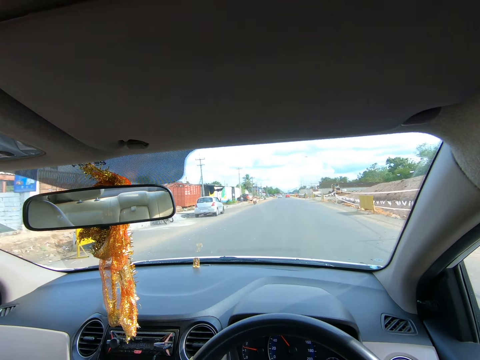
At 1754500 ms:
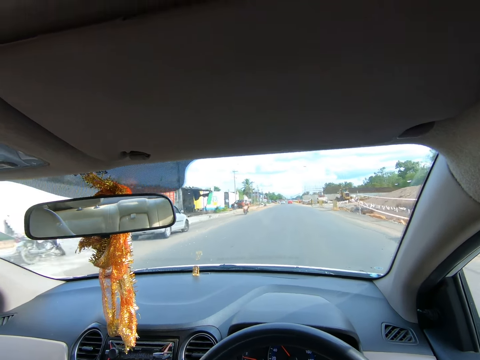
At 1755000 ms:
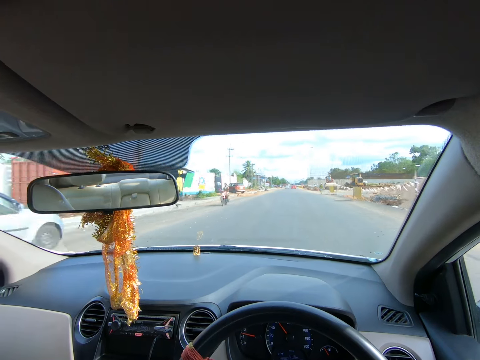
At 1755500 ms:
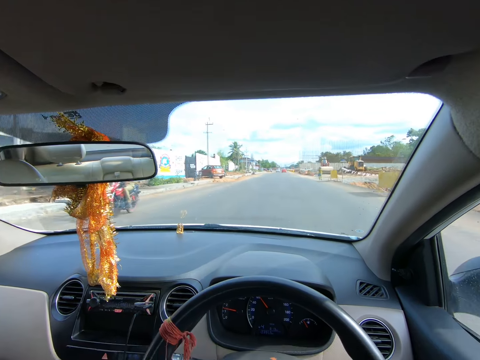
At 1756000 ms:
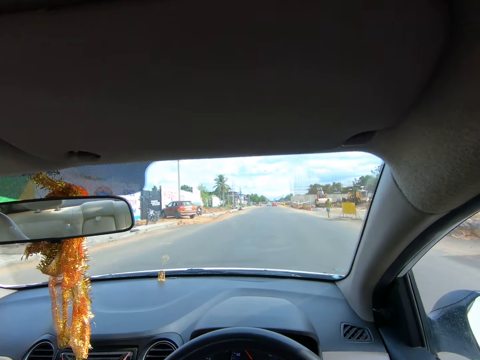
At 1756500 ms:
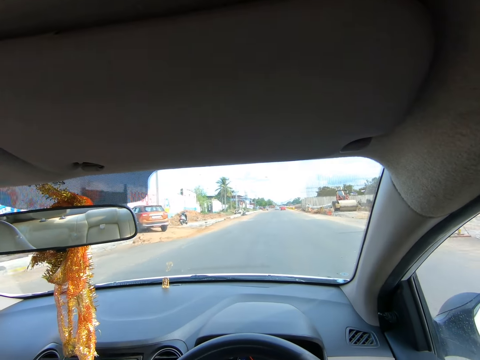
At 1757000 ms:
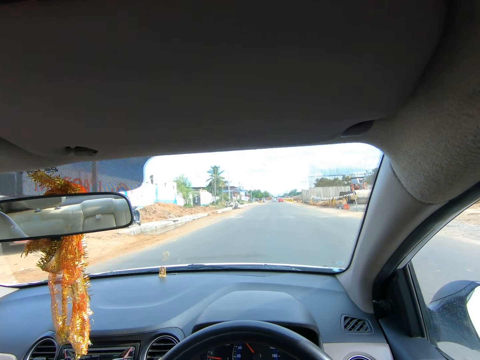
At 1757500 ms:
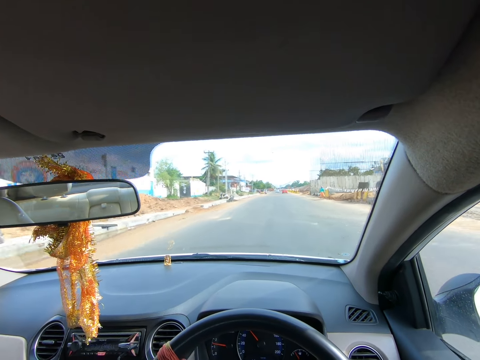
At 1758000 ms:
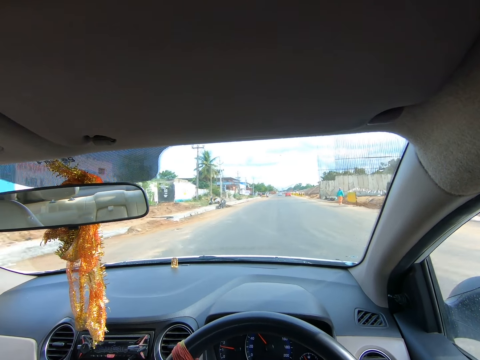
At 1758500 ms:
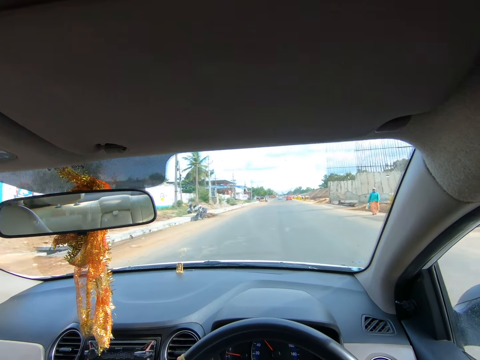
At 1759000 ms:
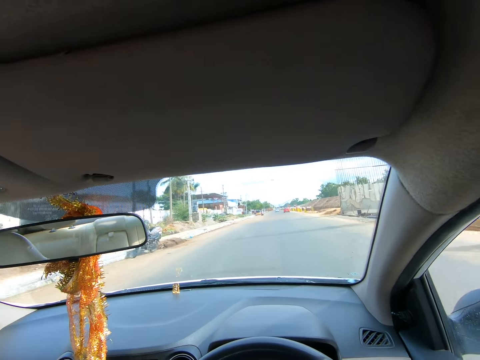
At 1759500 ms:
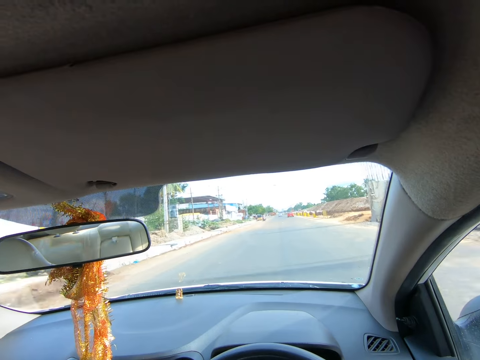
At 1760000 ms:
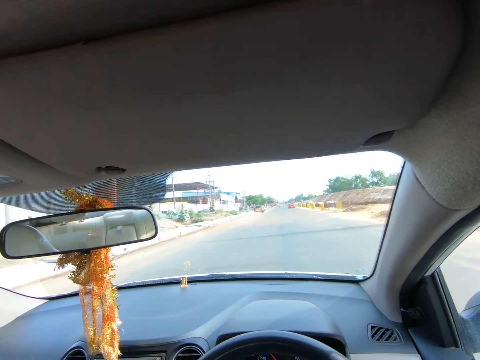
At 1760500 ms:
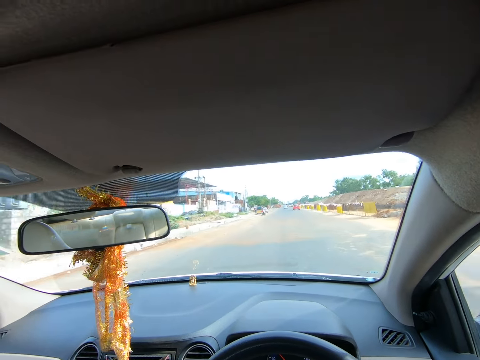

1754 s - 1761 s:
A man rides a motorcycle past the camera wearer.

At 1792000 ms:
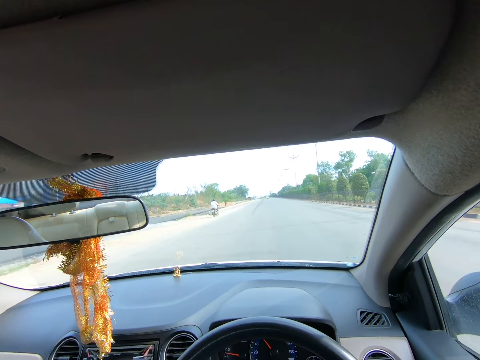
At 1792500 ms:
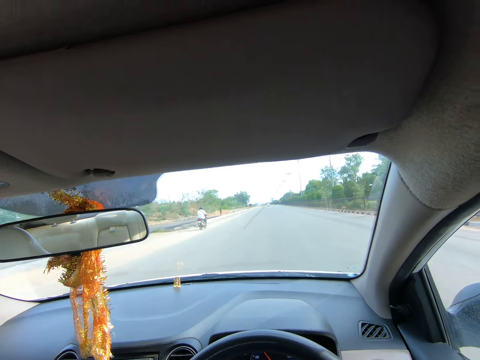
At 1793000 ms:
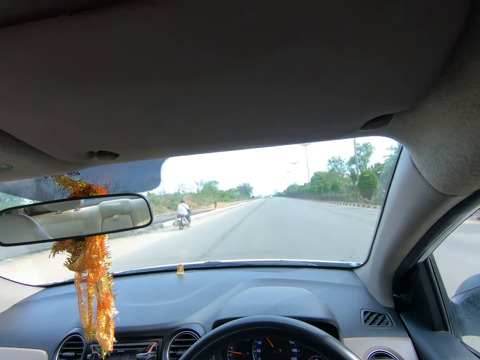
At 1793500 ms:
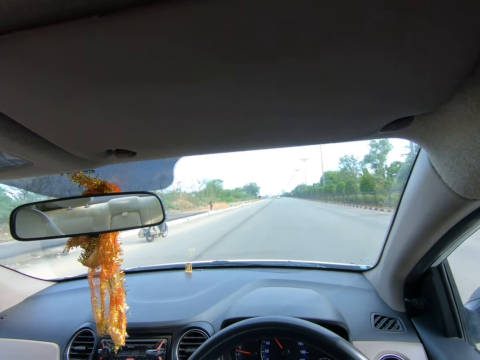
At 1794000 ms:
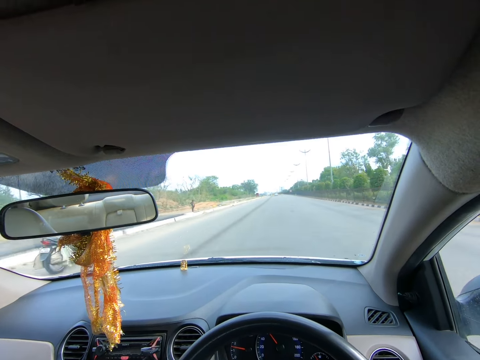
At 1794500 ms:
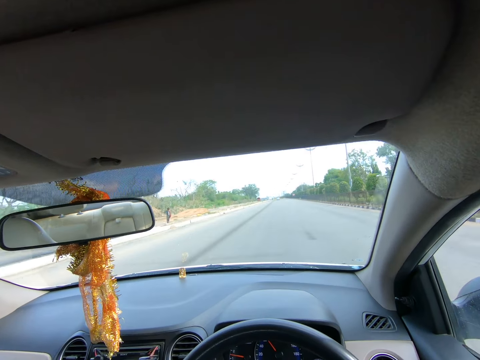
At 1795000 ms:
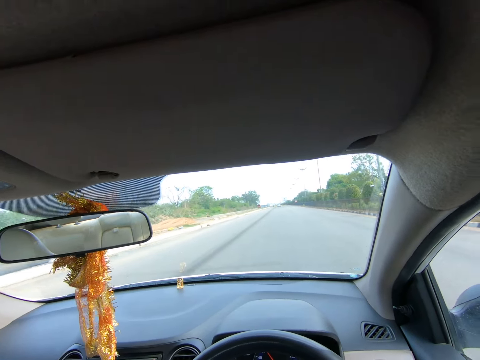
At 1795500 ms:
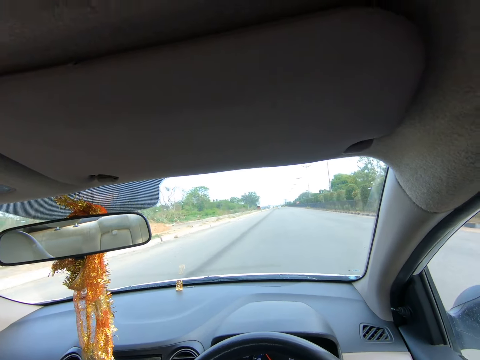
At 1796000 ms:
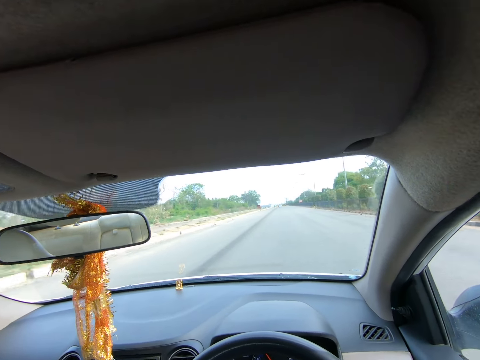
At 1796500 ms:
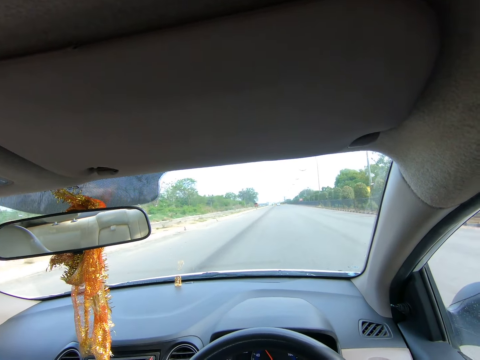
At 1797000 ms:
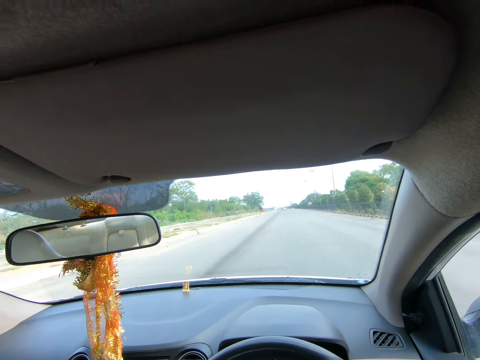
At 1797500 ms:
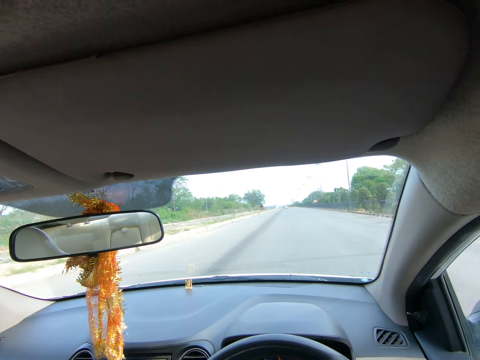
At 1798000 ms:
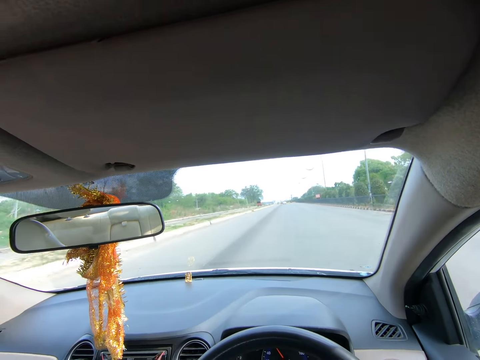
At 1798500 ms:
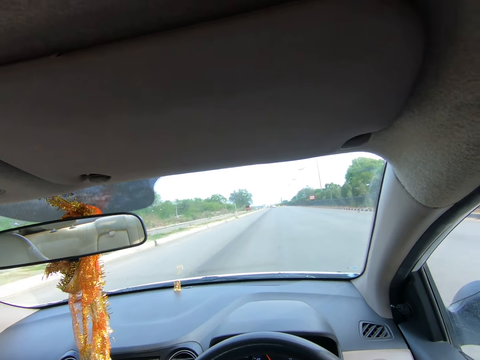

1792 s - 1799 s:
The camera wearer drives past a man.

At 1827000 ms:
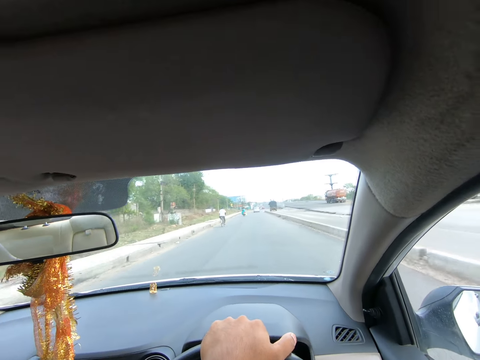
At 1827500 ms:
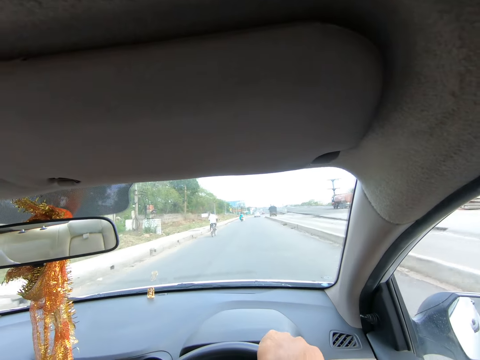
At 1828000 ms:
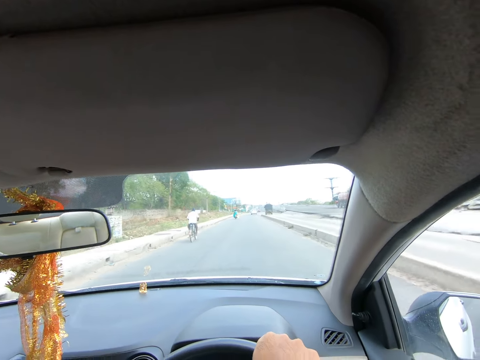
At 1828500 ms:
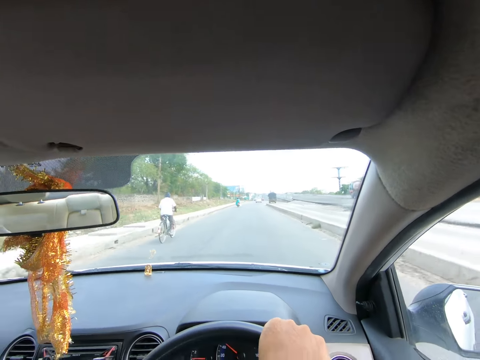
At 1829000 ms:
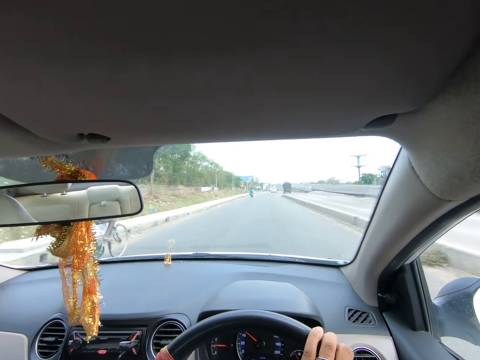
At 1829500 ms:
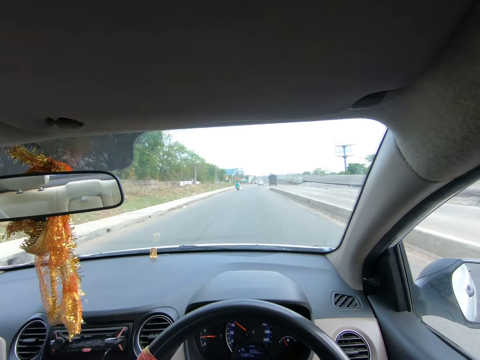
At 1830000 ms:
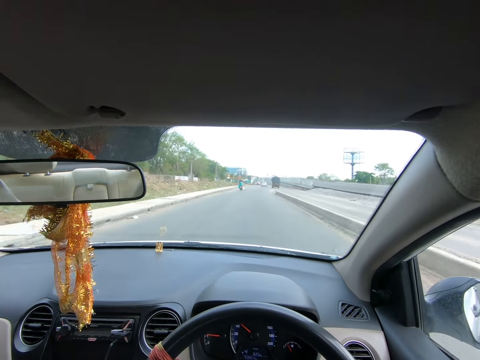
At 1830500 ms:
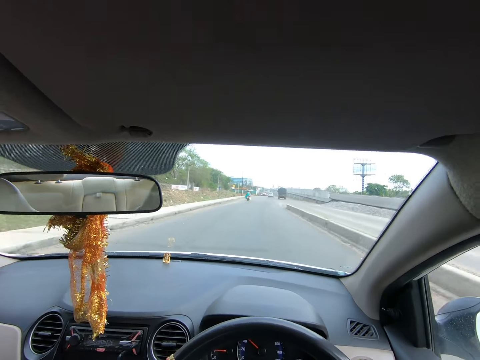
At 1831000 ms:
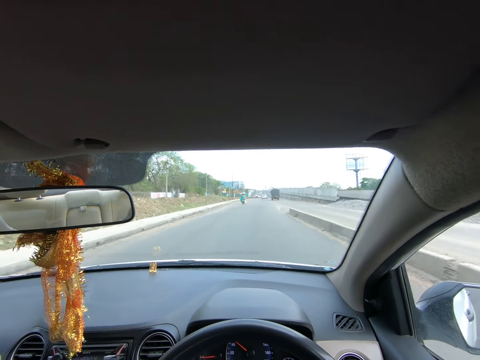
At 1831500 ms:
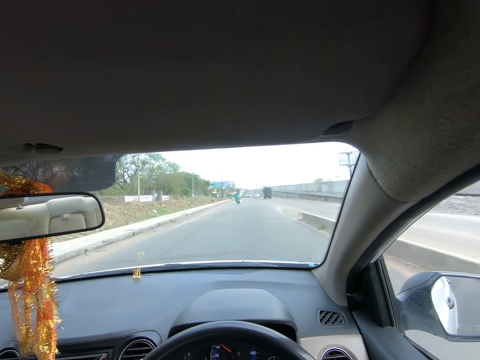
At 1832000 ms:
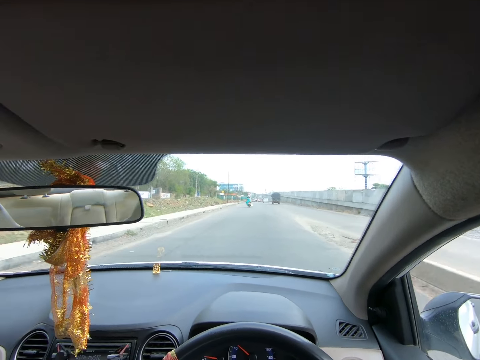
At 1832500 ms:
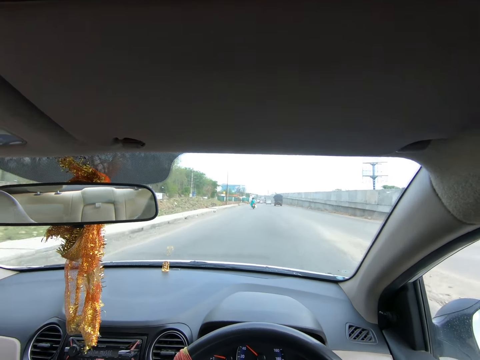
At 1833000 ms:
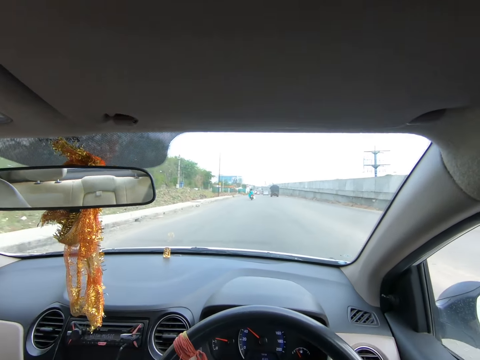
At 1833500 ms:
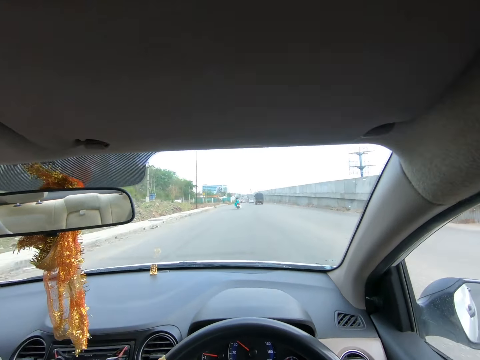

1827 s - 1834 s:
The camera wearer spins the steering wheel. They drive past a man.

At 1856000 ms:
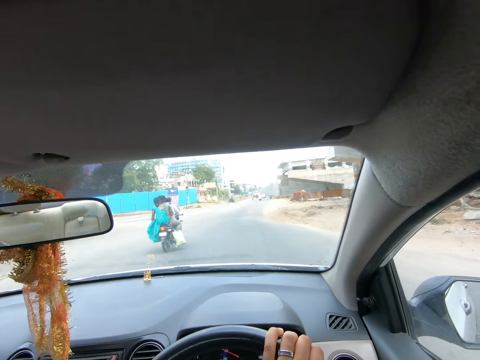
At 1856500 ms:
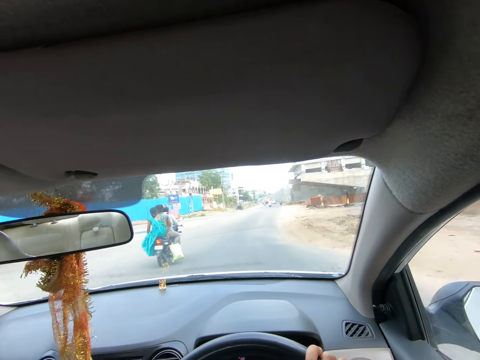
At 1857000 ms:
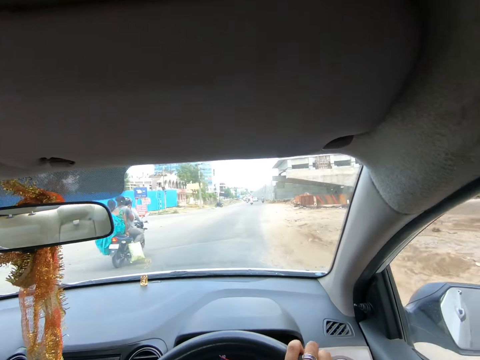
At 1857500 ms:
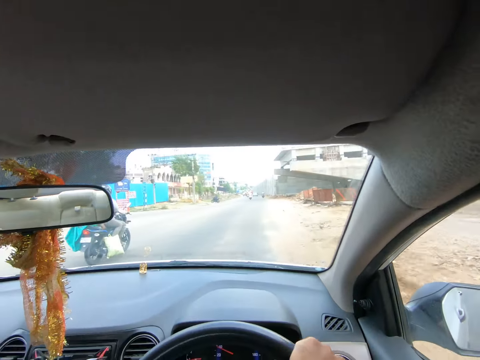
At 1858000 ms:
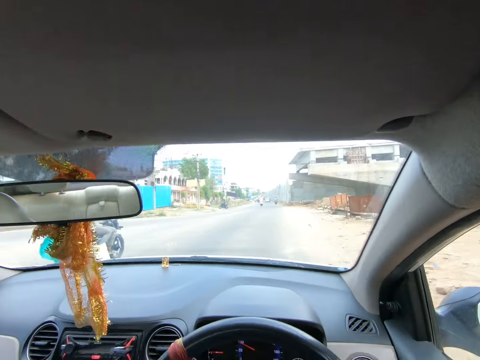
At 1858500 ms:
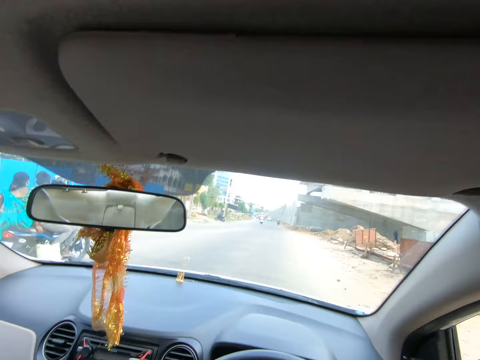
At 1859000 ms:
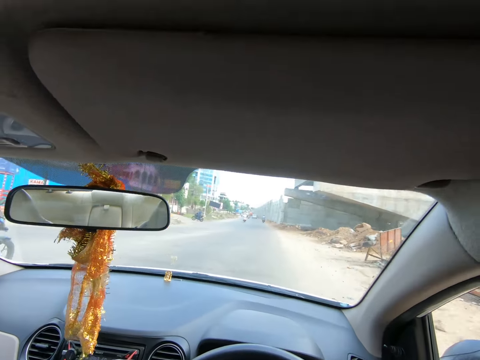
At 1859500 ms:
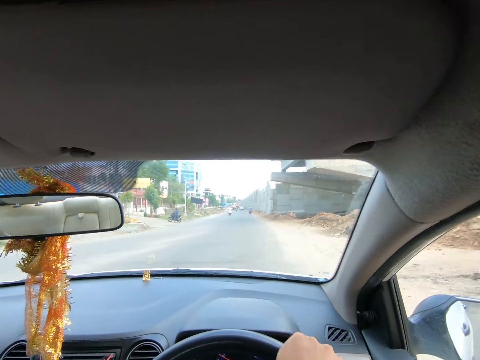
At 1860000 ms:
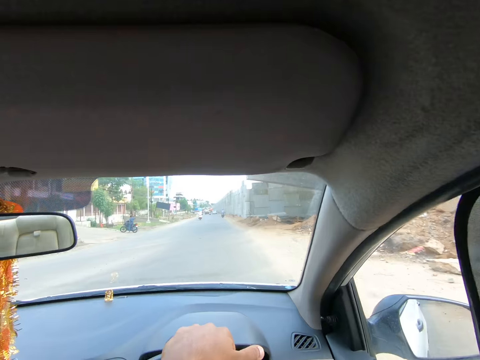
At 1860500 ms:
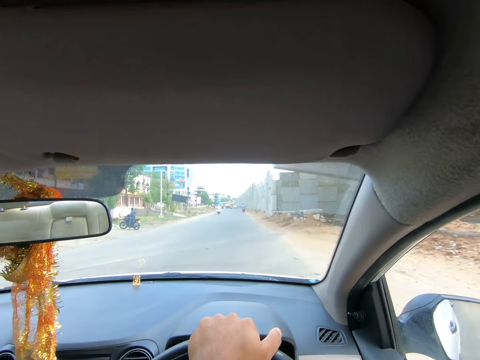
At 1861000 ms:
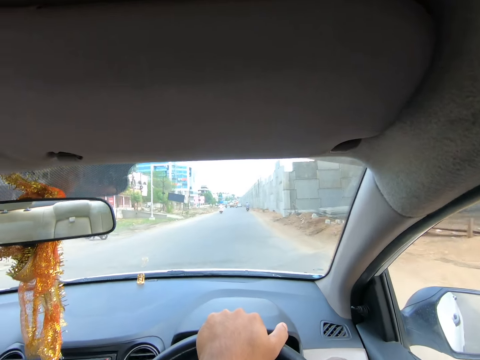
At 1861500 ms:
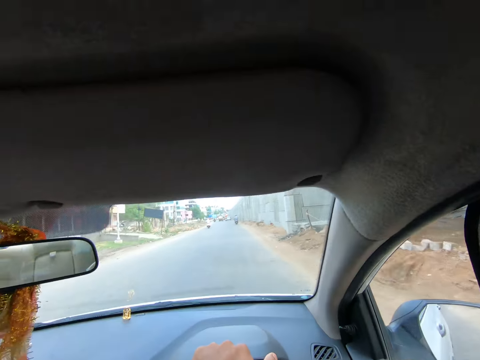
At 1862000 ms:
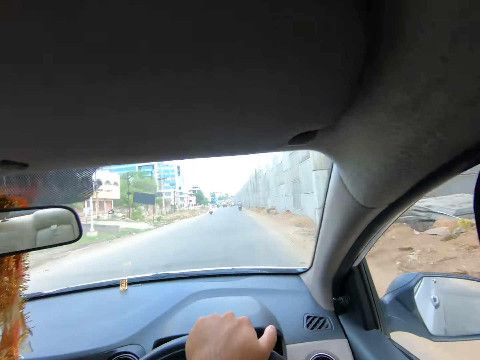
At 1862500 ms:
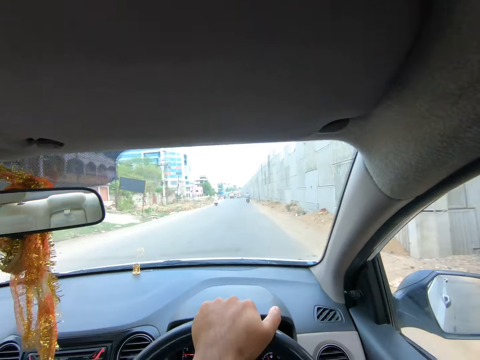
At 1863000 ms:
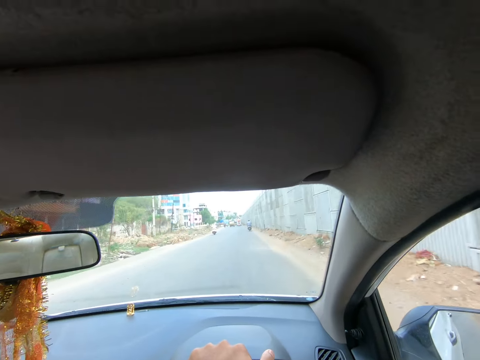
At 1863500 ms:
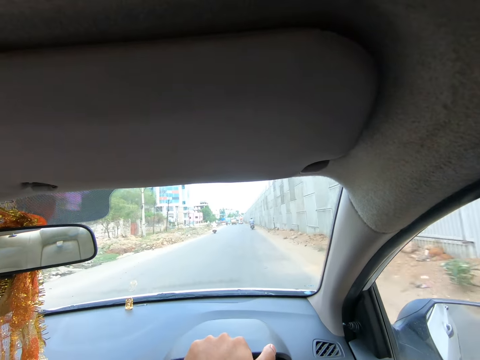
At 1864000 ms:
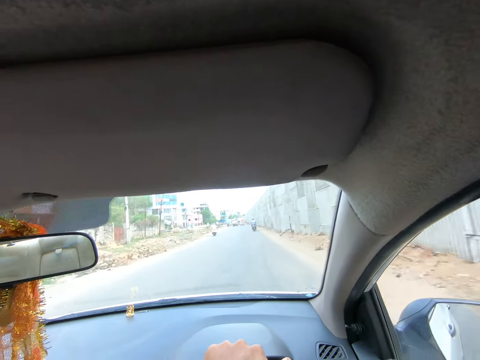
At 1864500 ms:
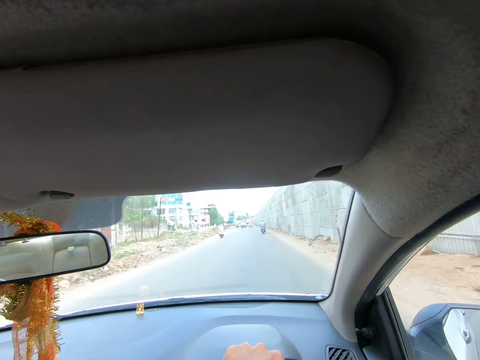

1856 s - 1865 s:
The camera wearer drives past a man. They drive past another man. They drive past a woman. They drive past another man.
